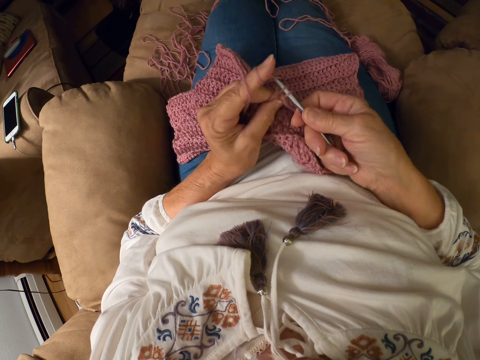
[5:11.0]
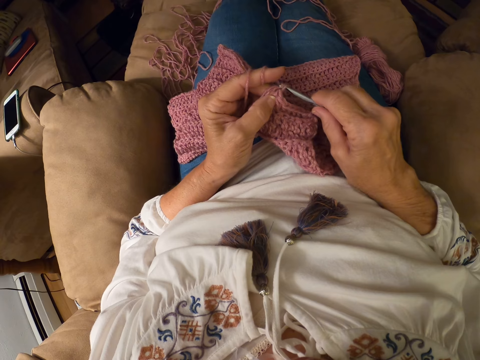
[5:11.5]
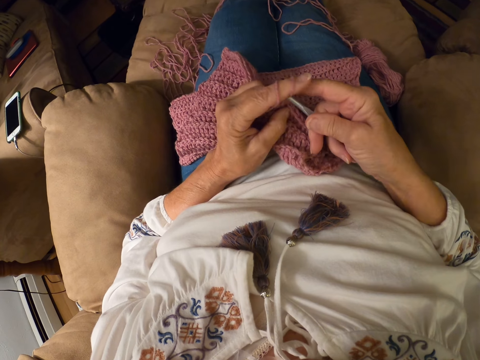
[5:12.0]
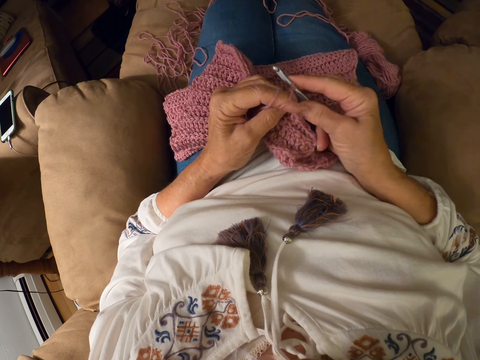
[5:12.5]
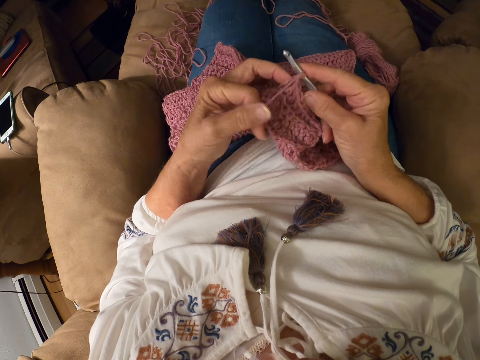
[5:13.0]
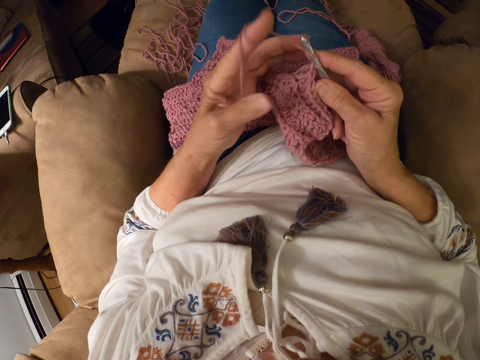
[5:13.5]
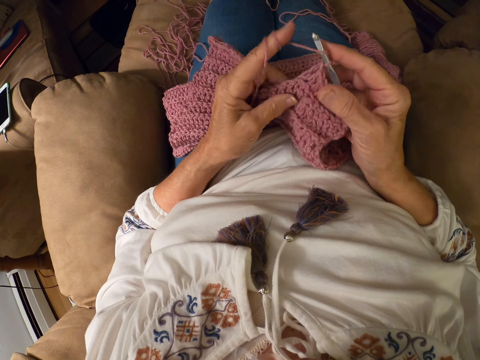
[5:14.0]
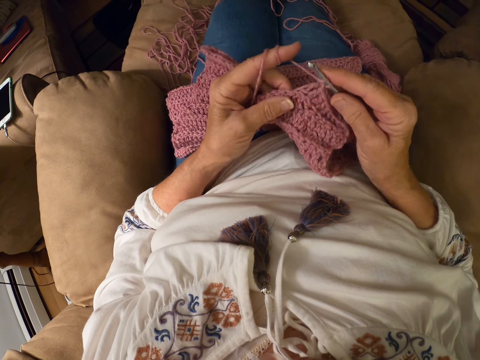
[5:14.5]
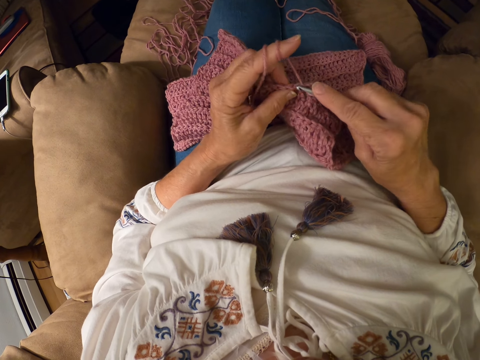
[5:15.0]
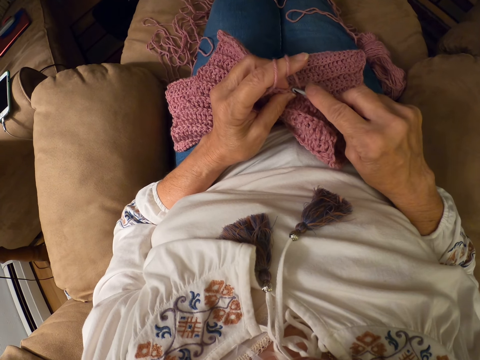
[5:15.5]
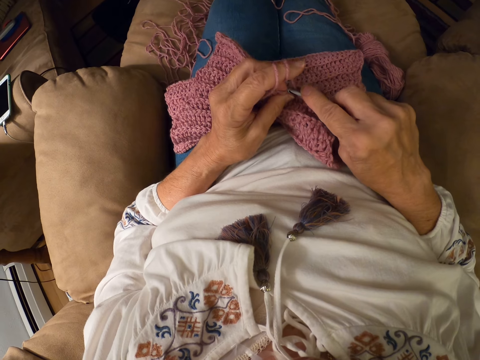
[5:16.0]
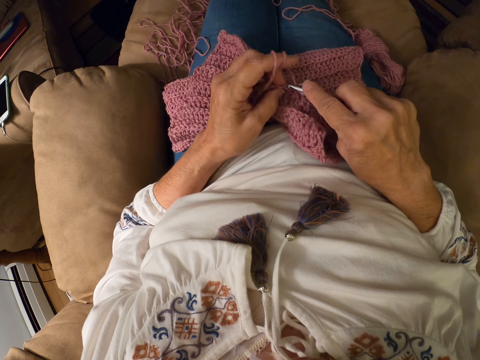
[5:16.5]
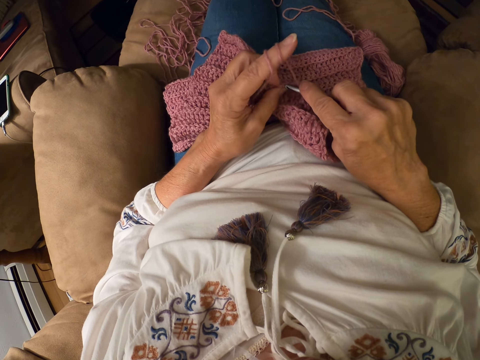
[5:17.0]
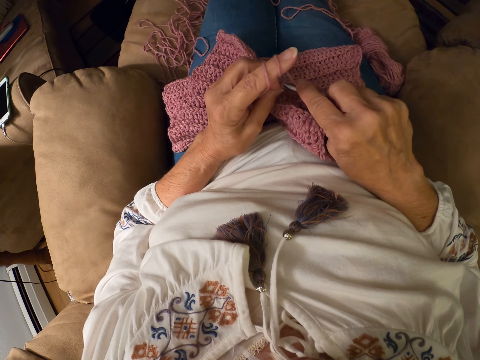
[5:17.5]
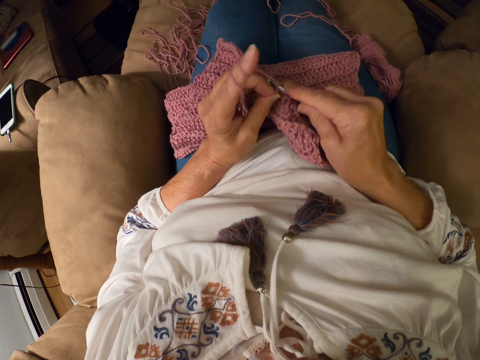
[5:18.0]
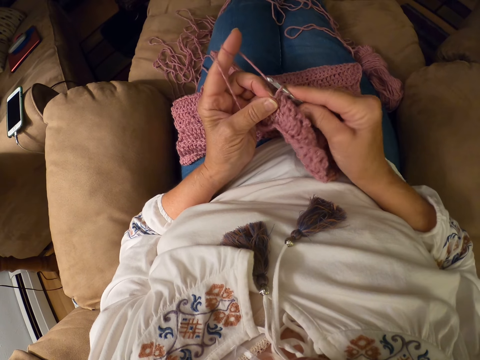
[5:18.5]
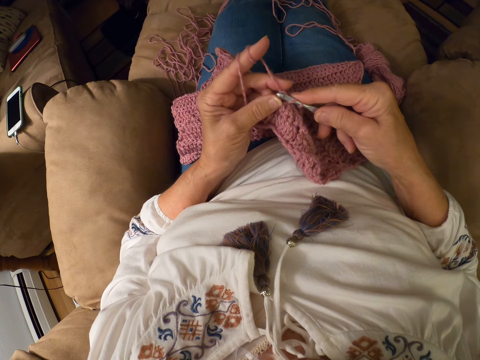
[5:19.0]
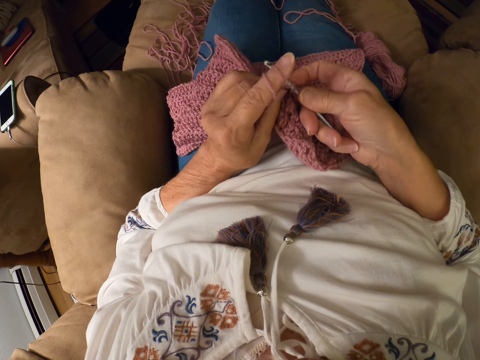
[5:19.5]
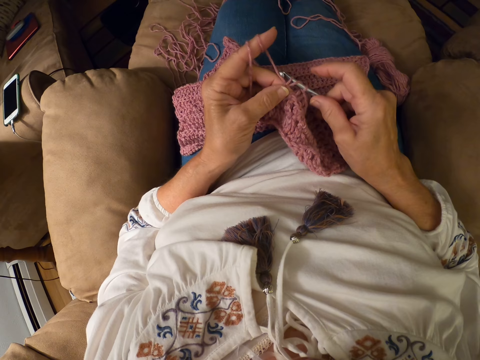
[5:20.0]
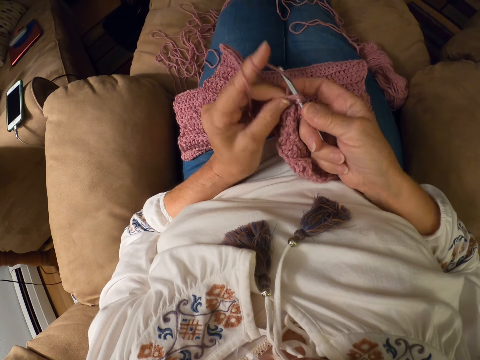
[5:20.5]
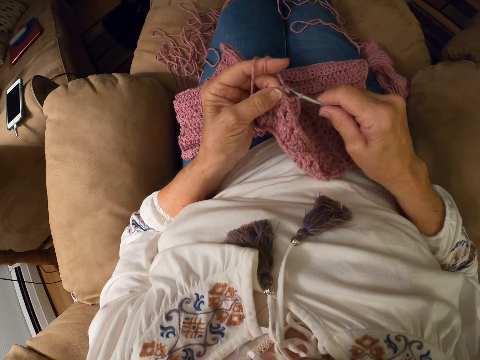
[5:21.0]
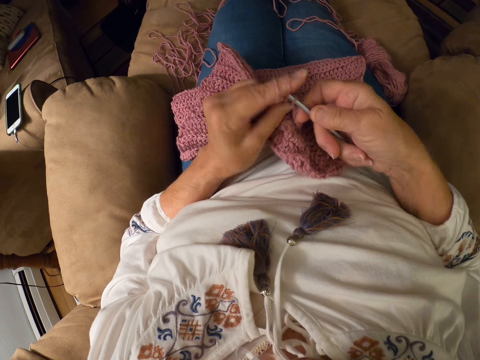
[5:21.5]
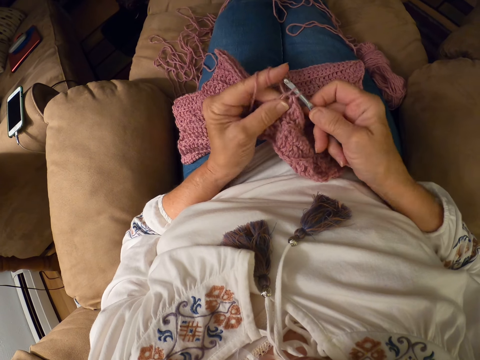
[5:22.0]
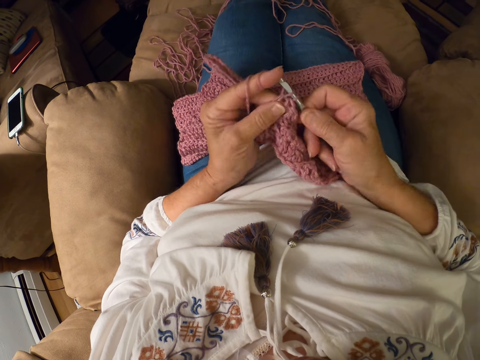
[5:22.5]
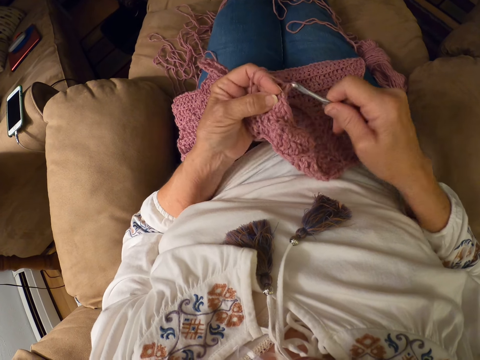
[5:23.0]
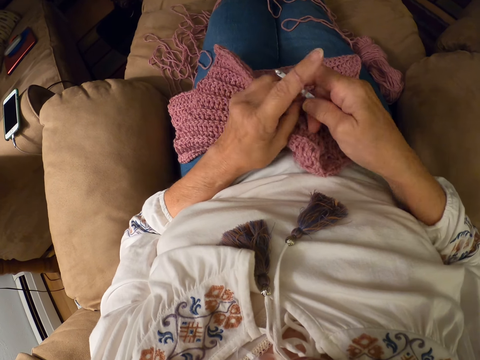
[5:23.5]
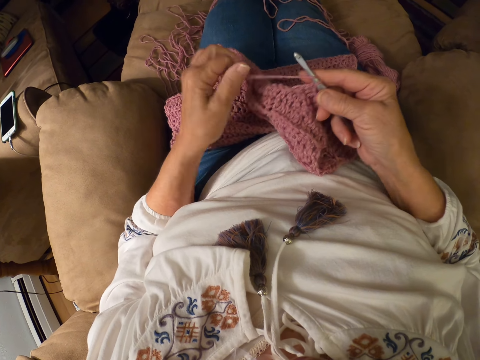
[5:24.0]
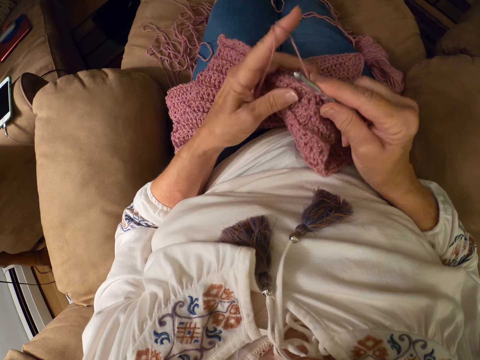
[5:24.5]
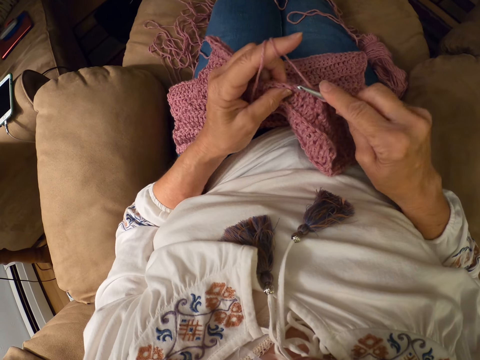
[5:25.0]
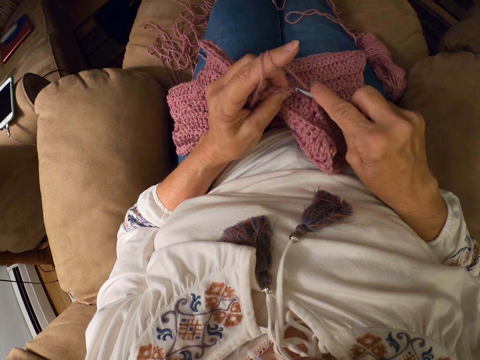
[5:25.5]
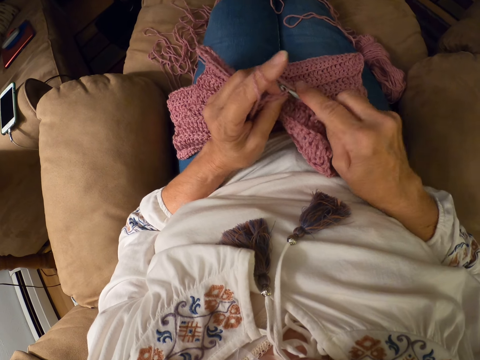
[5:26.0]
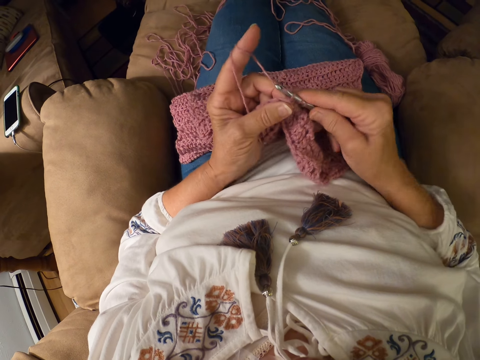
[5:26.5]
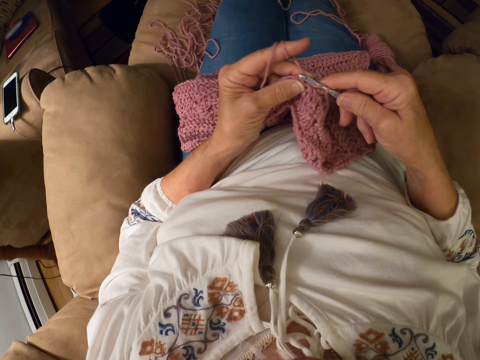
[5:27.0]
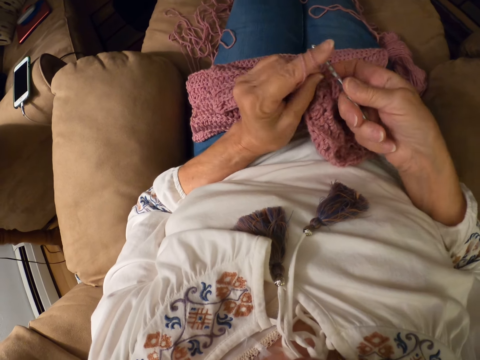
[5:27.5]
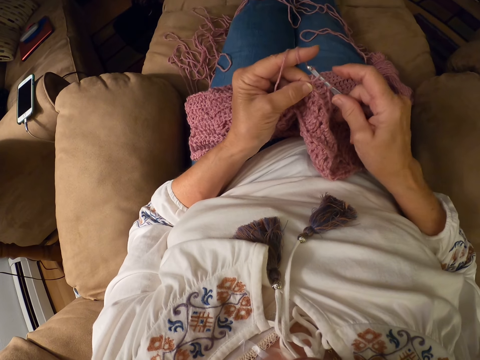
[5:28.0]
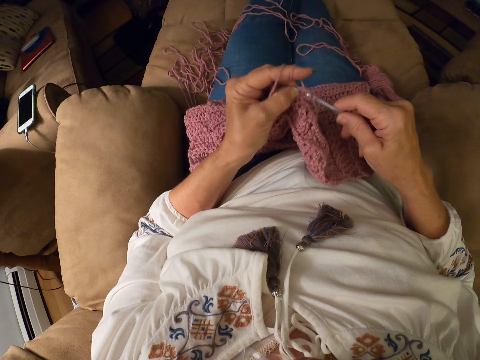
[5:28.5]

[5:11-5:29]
The camera wearer rolls the yarn around her left index finger. She crochets with the yarn. She rolls the yarn around her left index finger. She crochets with the yarn.

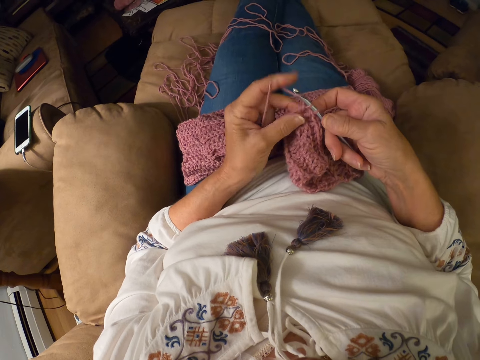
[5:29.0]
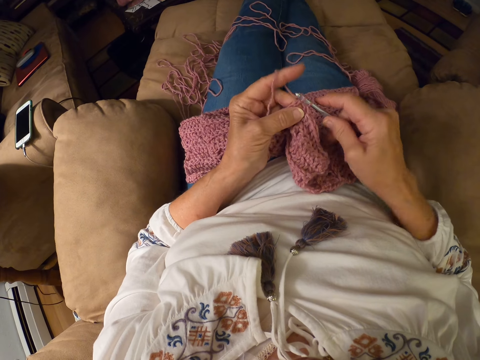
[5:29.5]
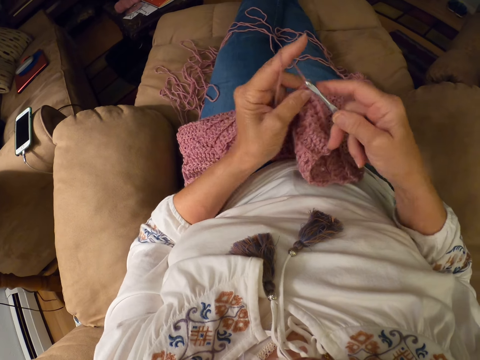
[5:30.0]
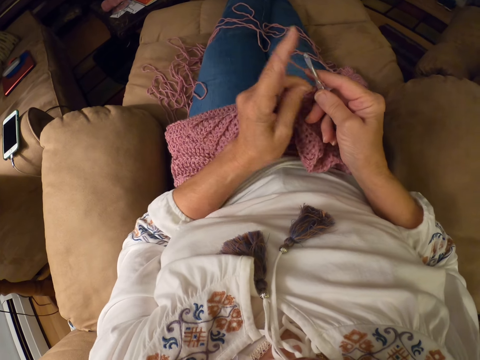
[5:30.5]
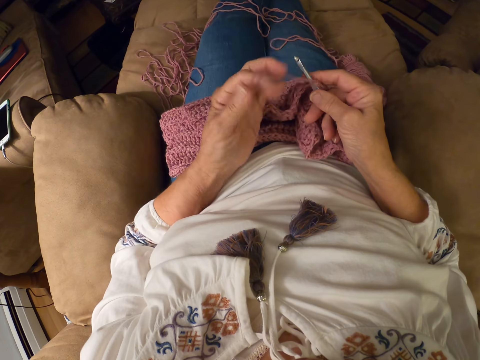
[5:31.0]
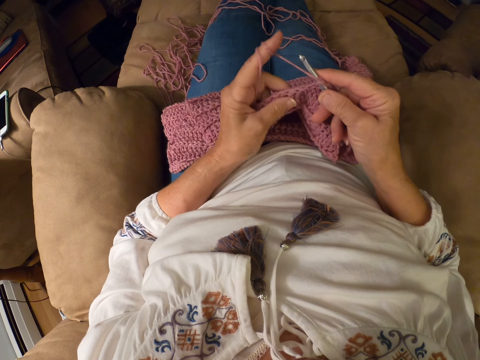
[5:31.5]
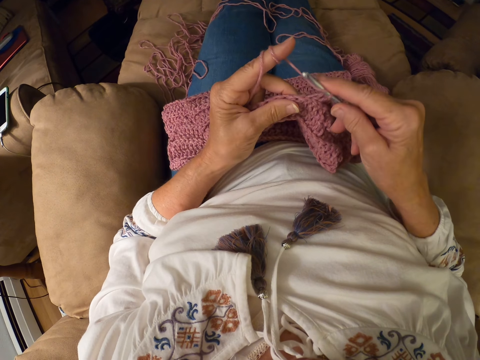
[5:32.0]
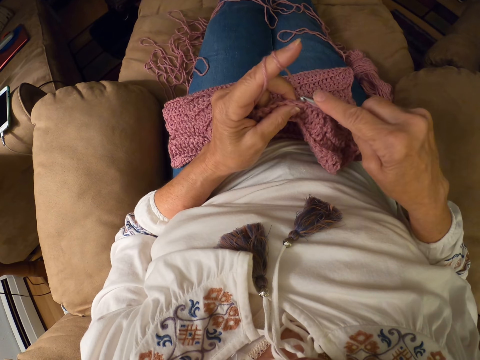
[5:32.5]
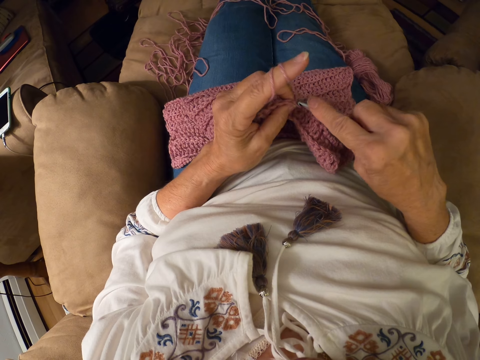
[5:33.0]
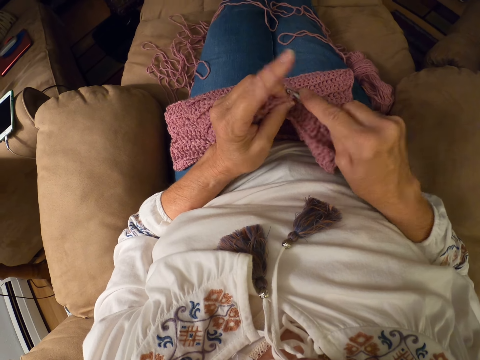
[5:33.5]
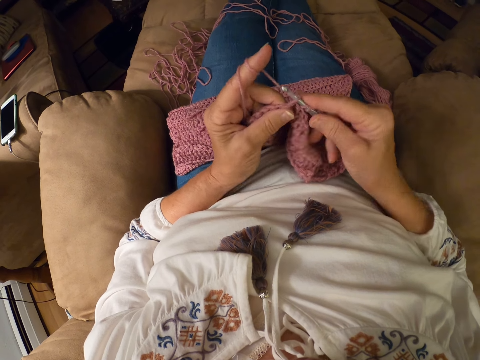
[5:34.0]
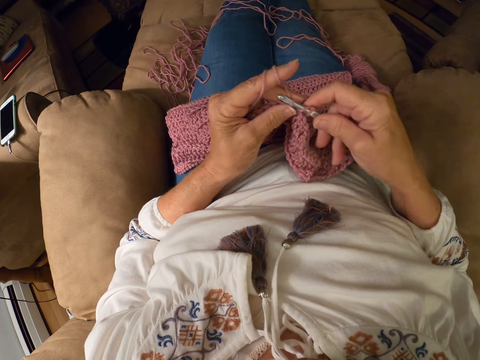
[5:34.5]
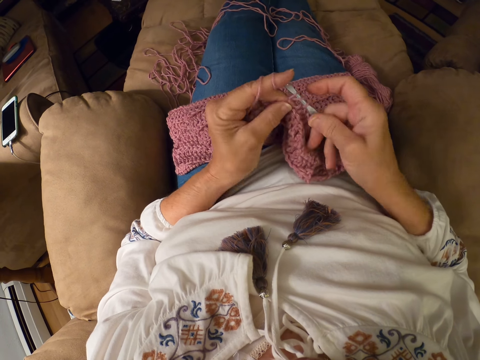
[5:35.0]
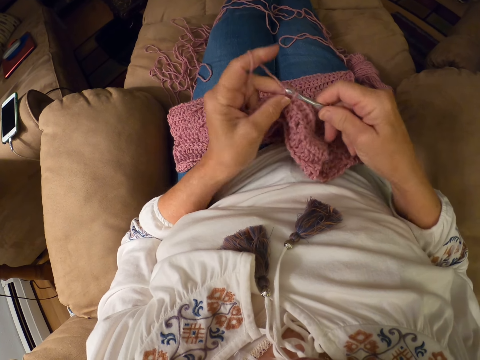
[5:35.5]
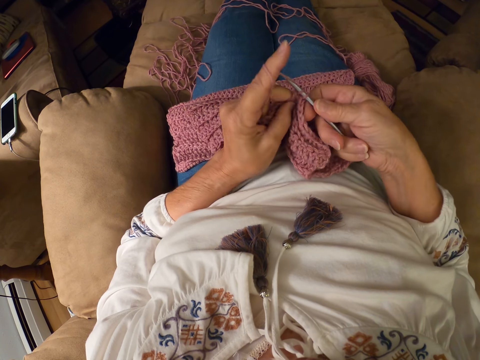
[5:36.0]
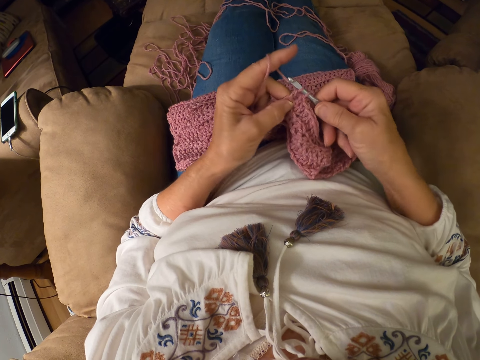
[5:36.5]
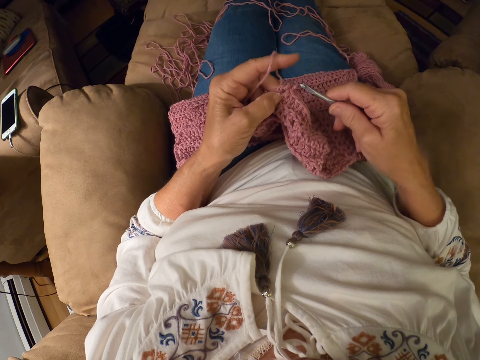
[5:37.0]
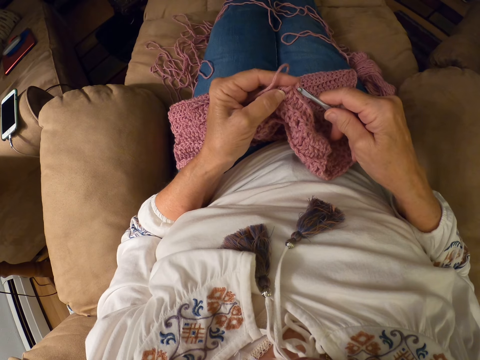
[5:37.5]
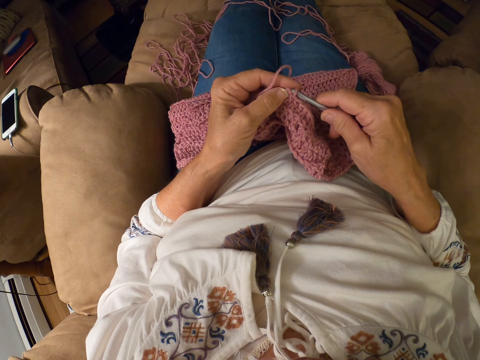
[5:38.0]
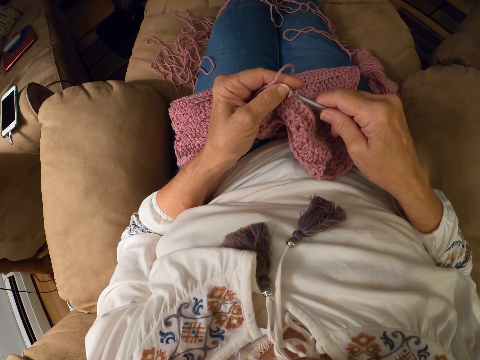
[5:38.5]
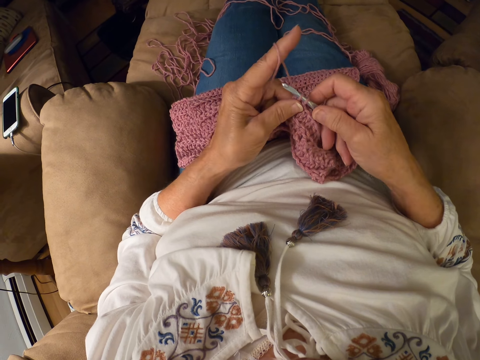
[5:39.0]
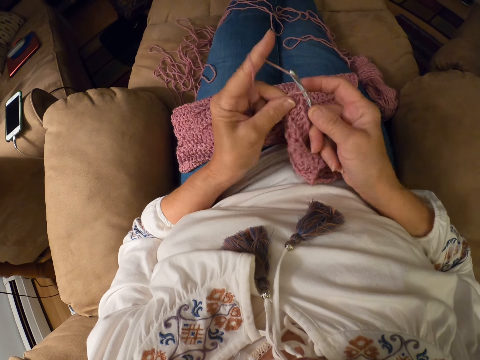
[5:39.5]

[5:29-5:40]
The camera wearer rolls the yarn around her left index finger. She crochets with the yarn.
